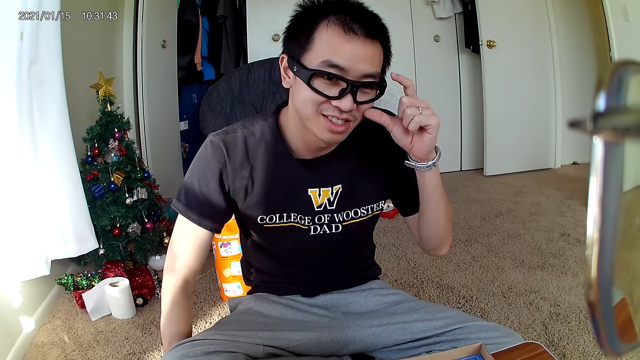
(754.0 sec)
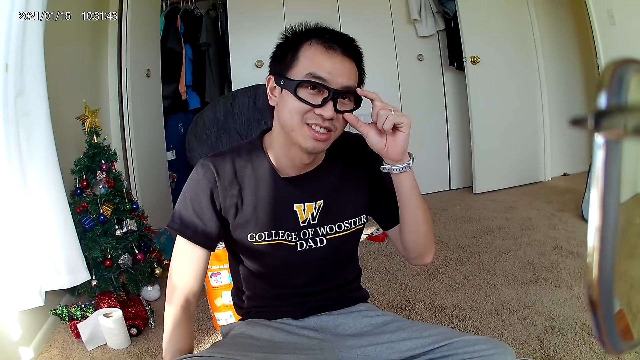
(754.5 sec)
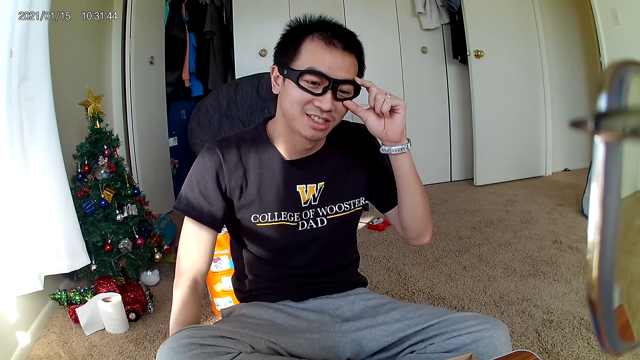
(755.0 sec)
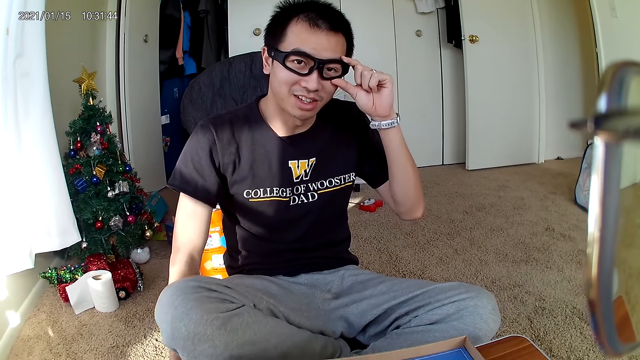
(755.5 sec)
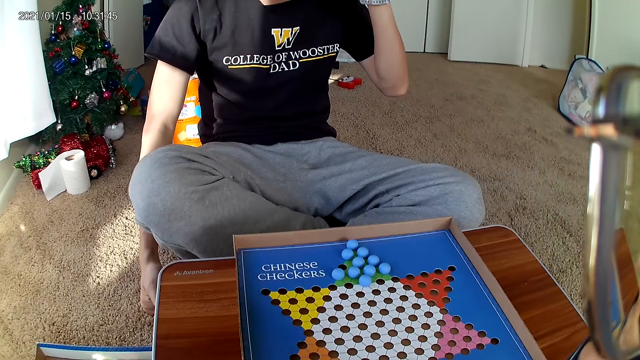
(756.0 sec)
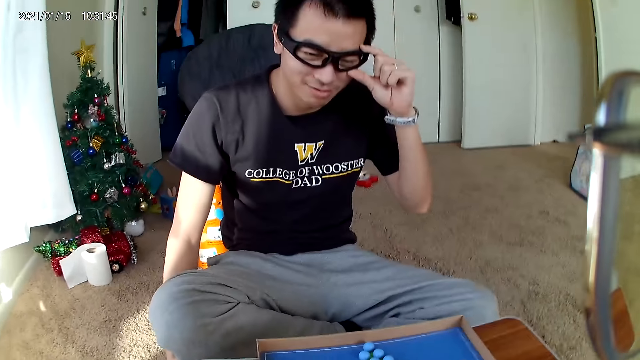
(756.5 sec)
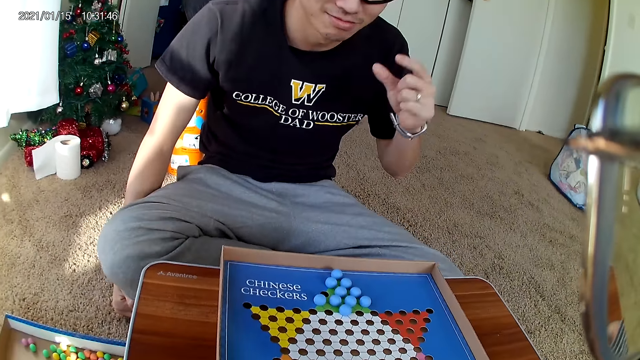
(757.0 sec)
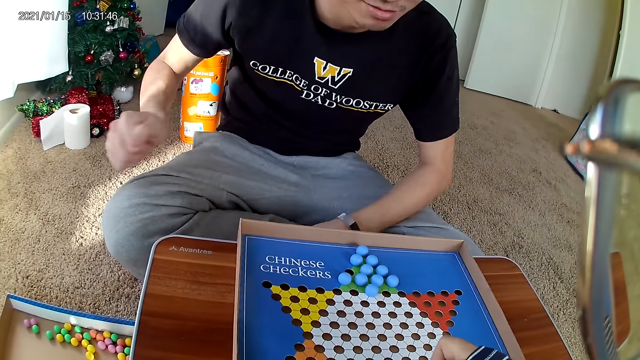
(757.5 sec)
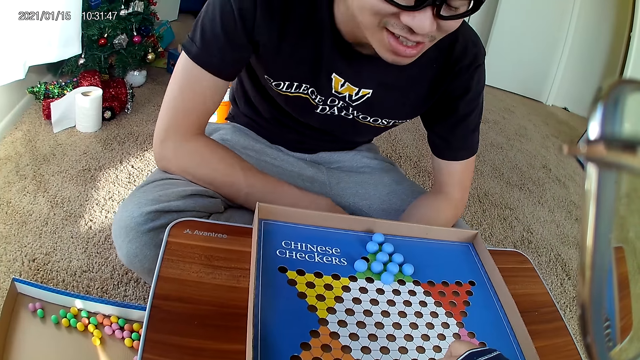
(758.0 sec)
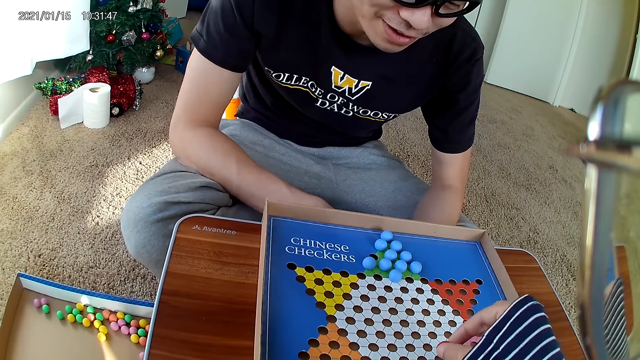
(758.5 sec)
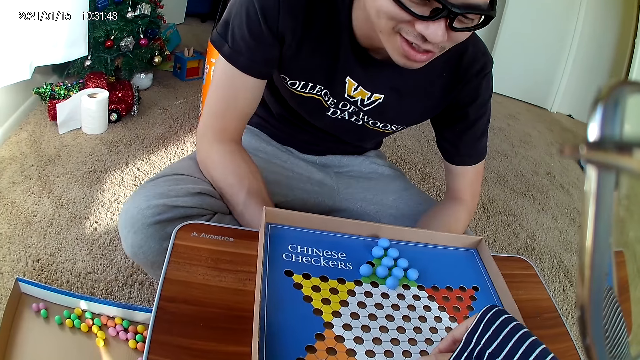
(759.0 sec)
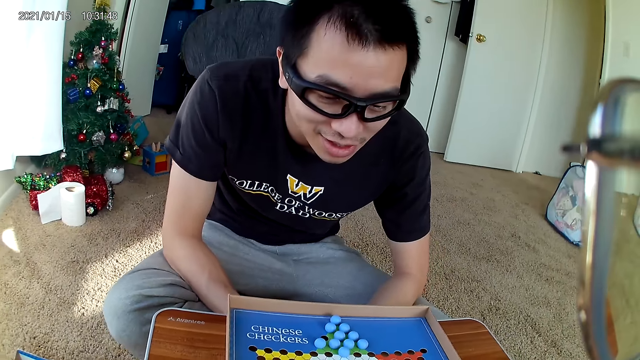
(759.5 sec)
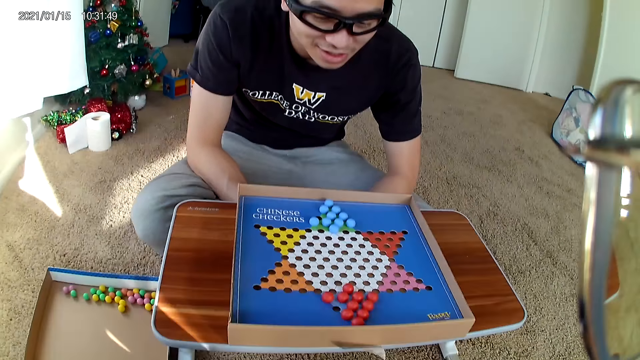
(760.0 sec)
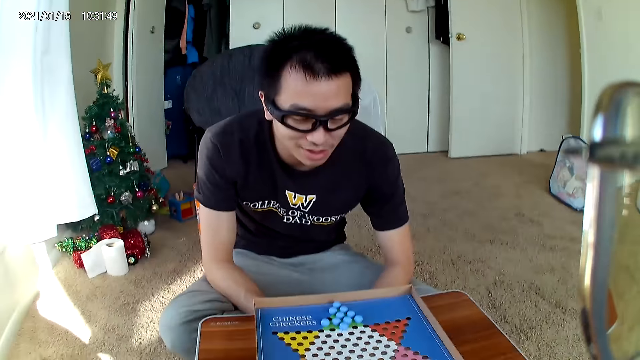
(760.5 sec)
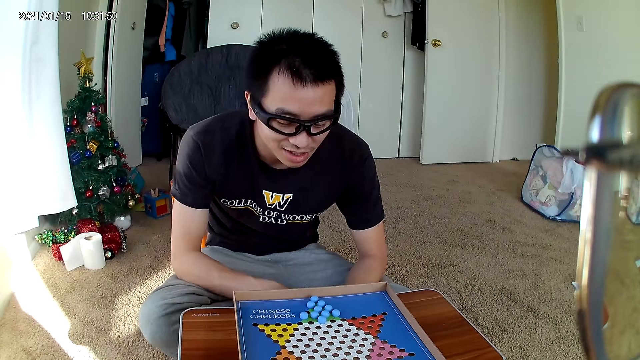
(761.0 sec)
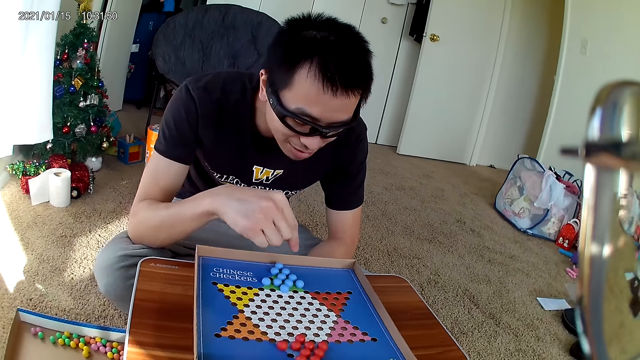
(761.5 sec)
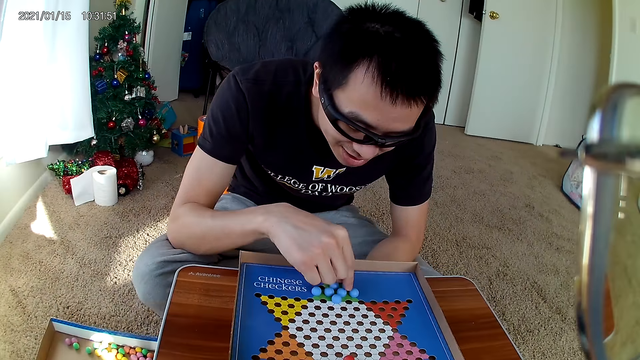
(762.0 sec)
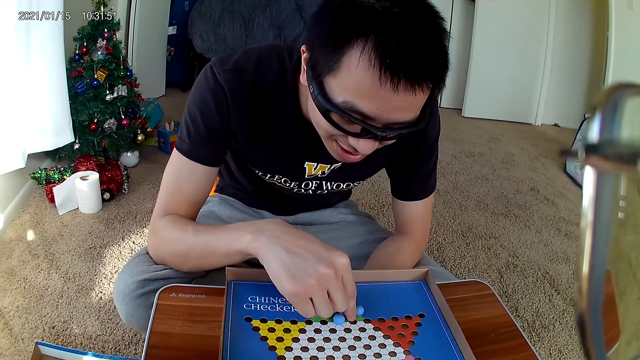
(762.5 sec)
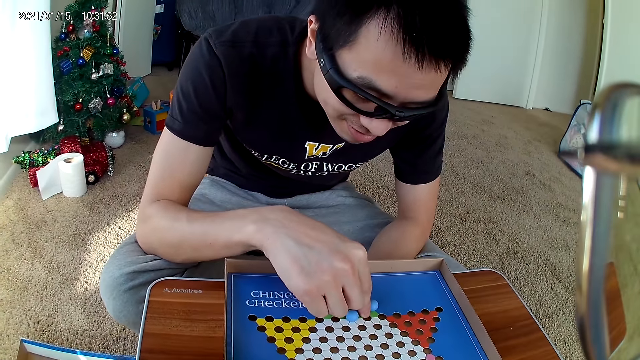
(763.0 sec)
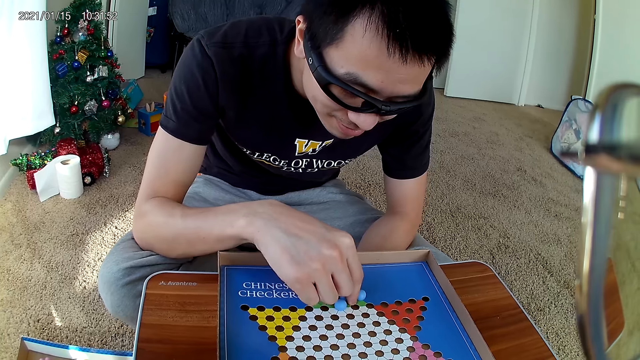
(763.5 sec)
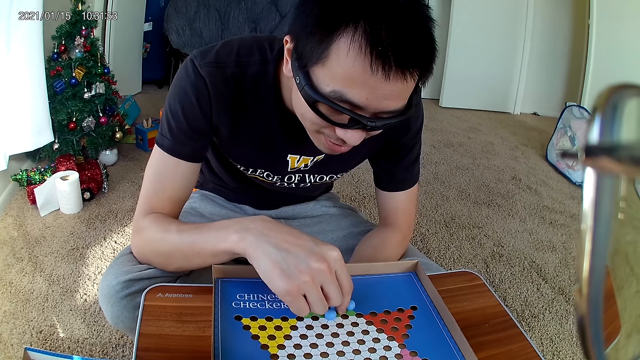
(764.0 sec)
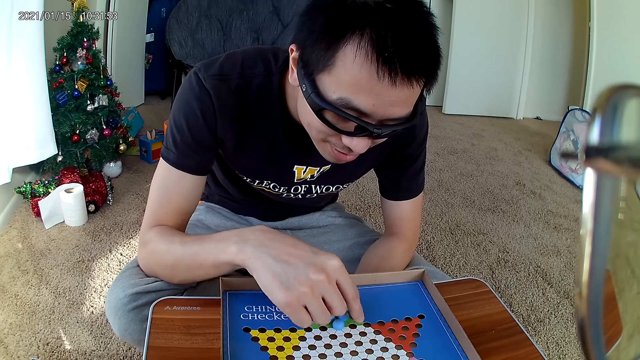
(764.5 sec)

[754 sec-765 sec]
A man holds his spectacles and drops his hands. The camera wearer picks up a marble. The man touches a marble. The man adjusts the blue marble pieces on the checkers board.

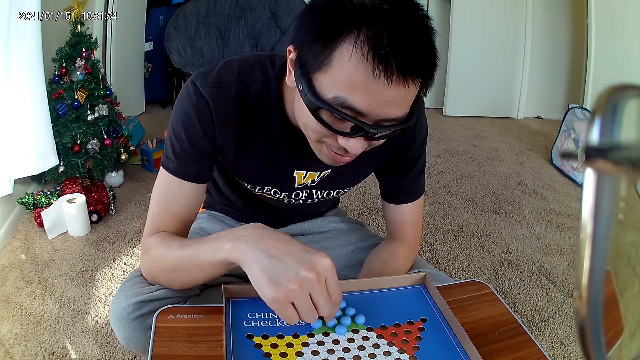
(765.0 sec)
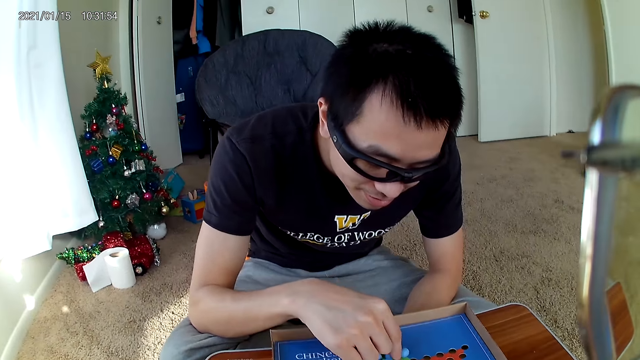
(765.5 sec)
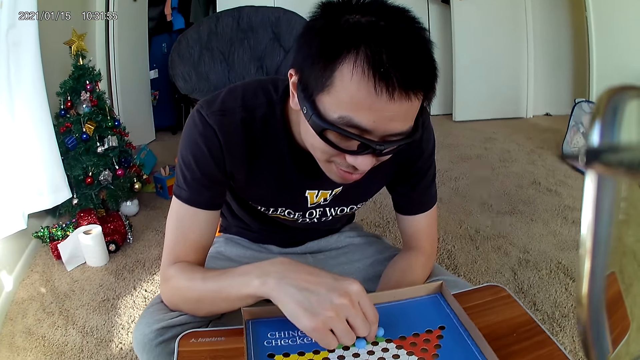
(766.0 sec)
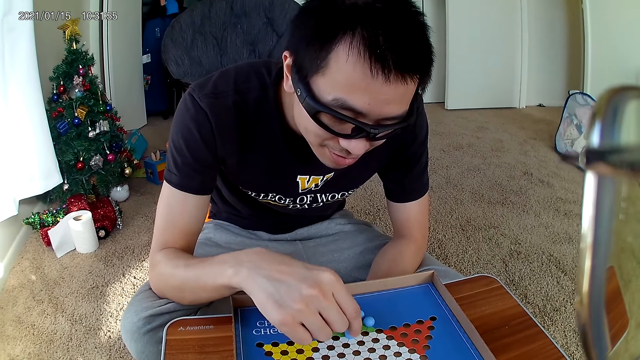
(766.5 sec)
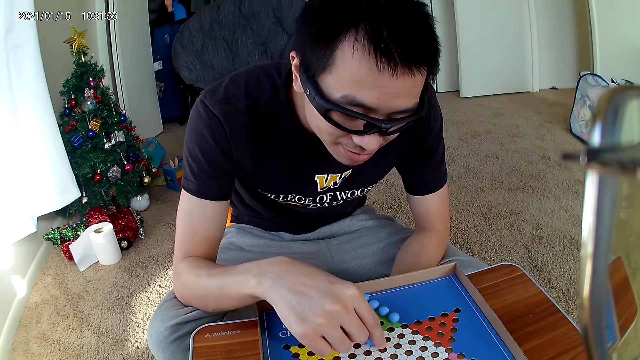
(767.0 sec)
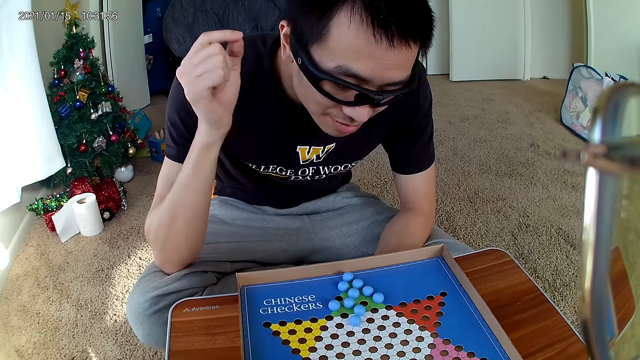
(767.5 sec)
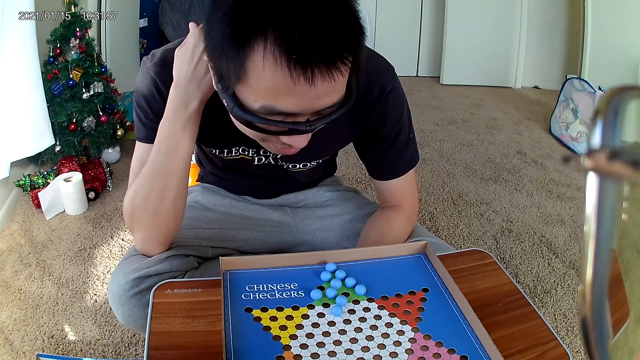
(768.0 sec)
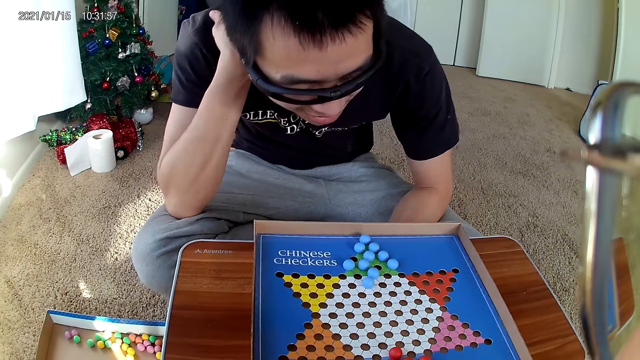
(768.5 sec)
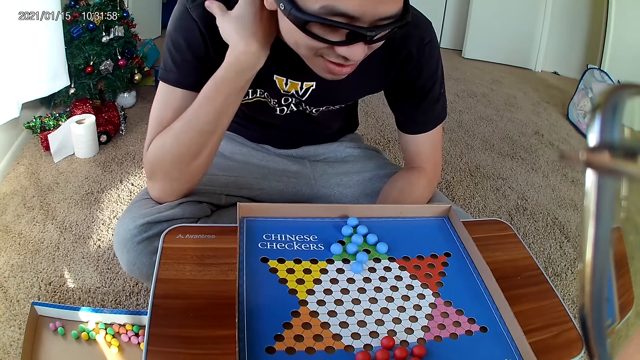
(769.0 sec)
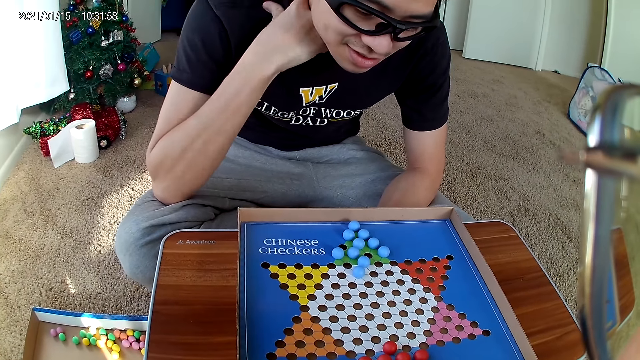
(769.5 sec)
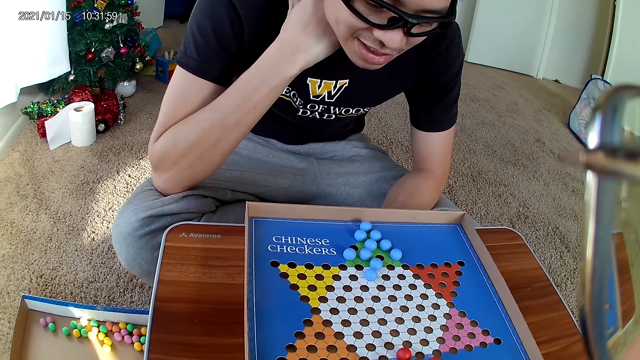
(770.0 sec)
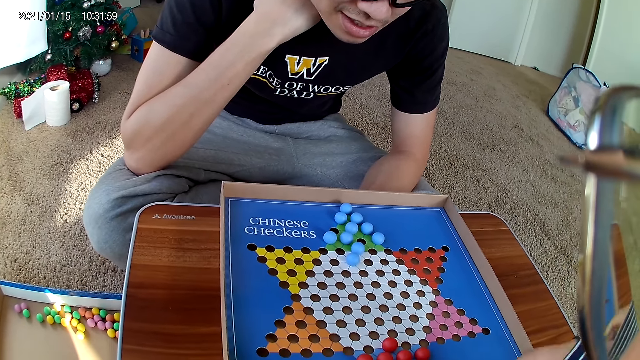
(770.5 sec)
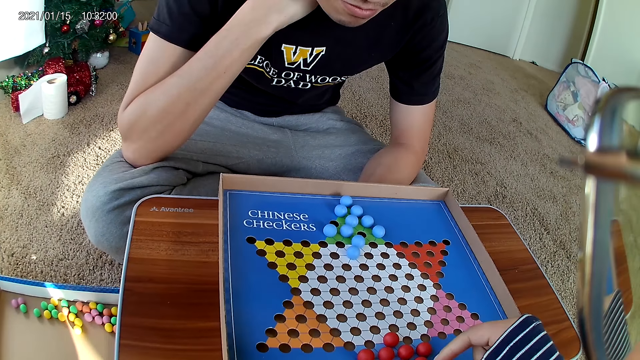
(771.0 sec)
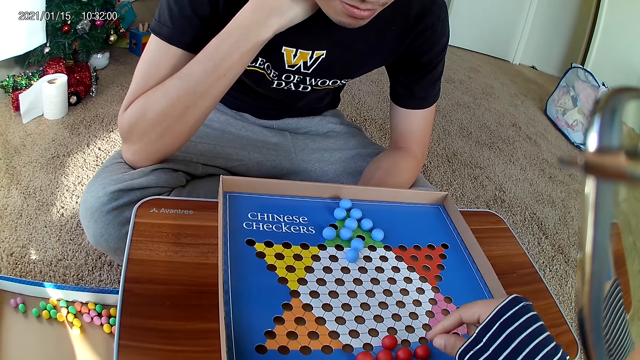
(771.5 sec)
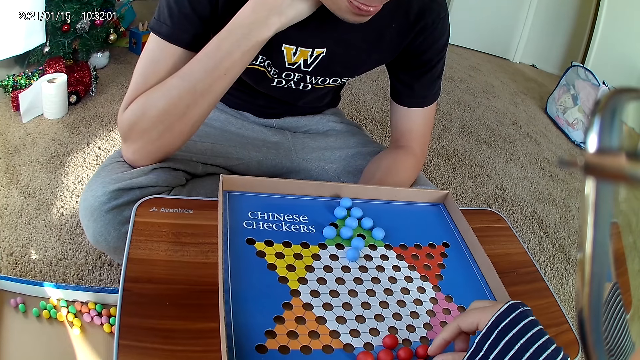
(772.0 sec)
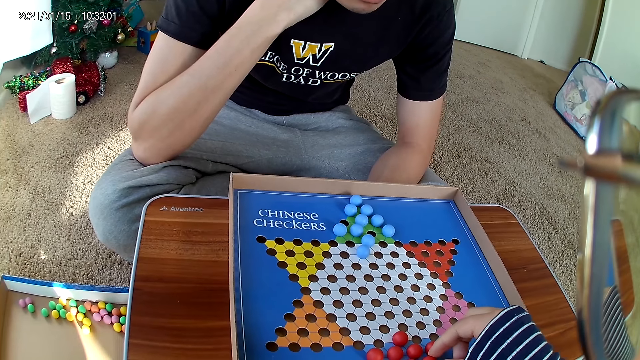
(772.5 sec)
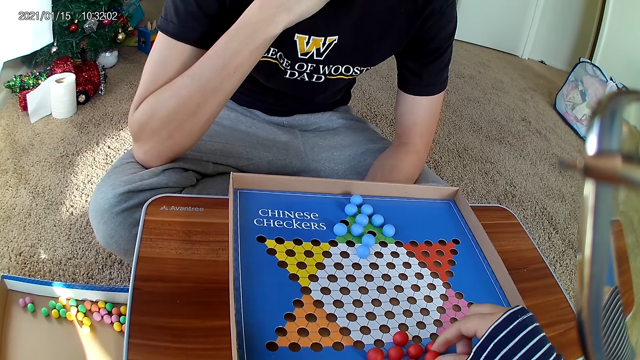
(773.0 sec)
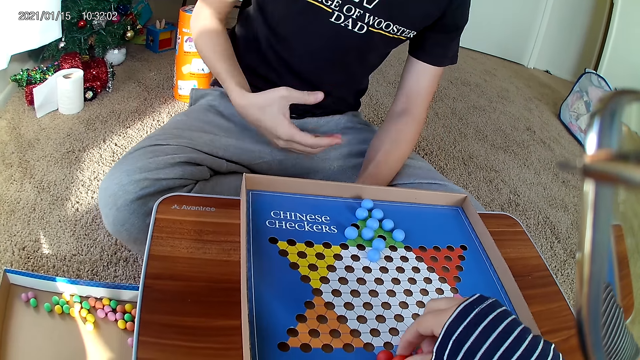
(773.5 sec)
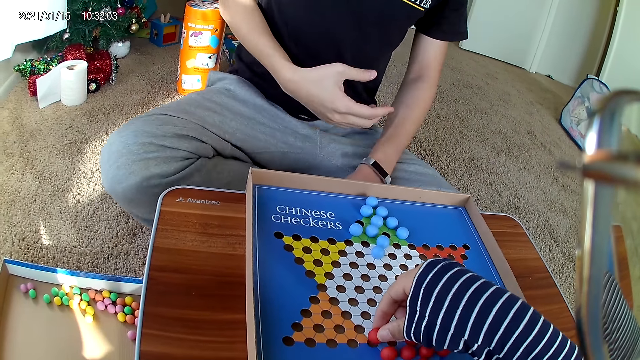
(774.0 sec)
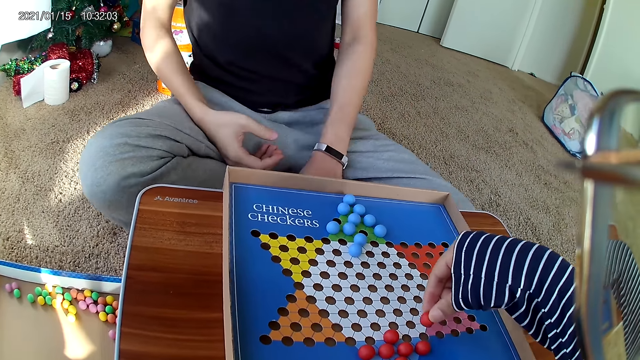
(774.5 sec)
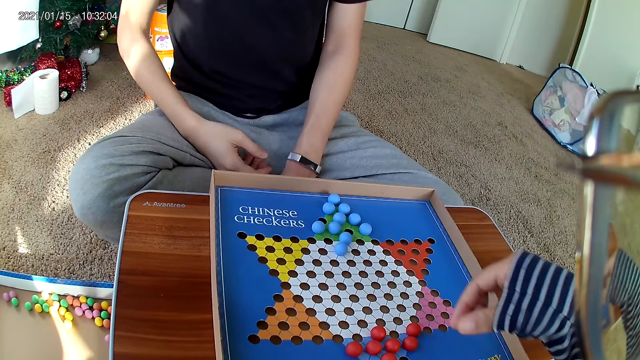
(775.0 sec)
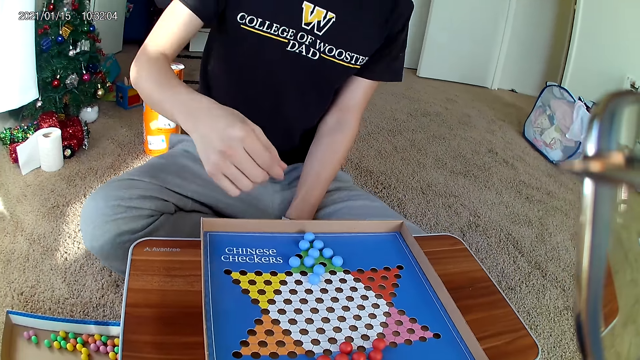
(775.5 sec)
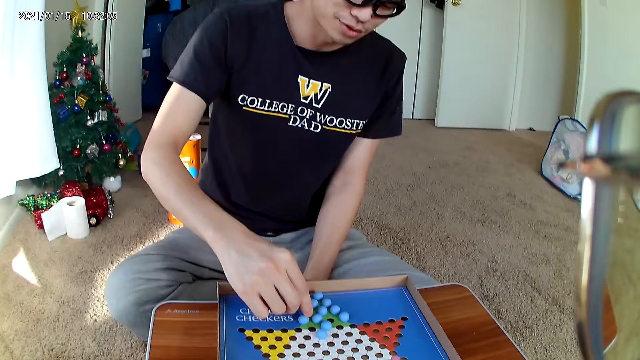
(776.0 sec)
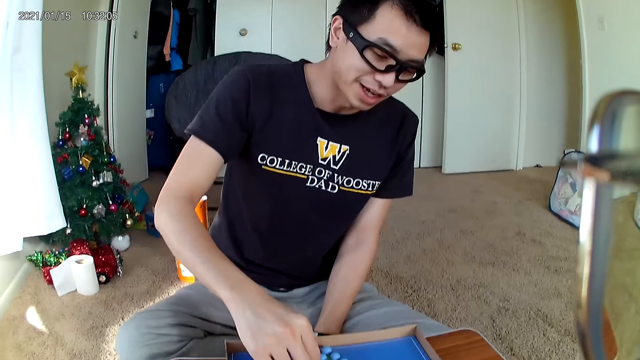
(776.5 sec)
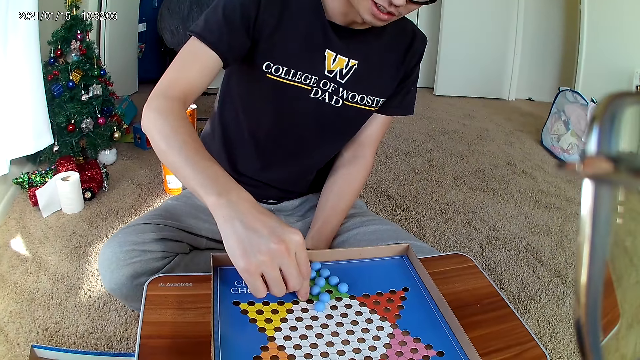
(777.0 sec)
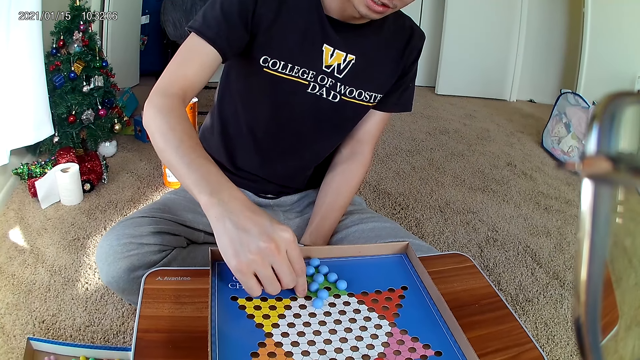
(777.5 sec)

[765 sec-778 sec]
A man picks up a marble, drops the marble and holds his neck. The camera wearer picks up a marble. They move a red marble piece on the checkers board to a new position. They drop the marble. The man picks up a marble. The man moves a blue marble piece on the checkers board to a new position.
